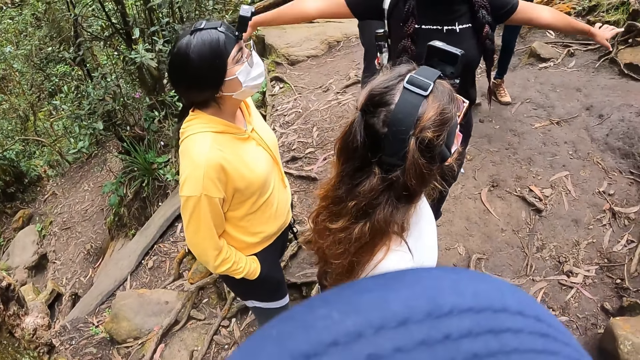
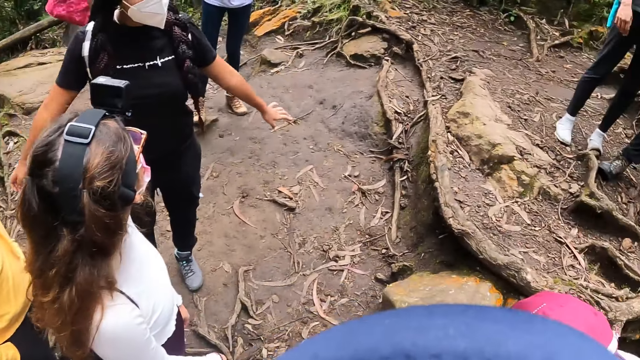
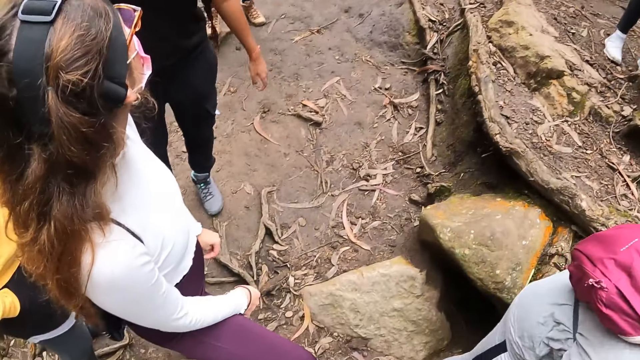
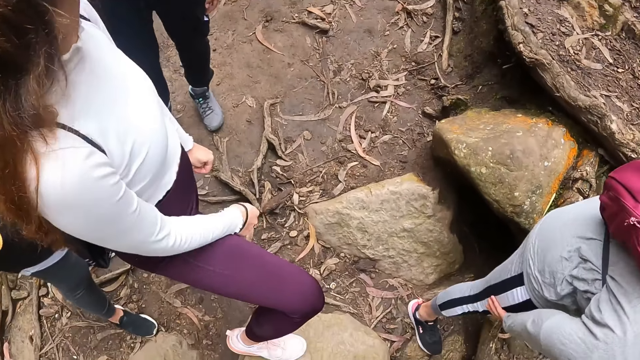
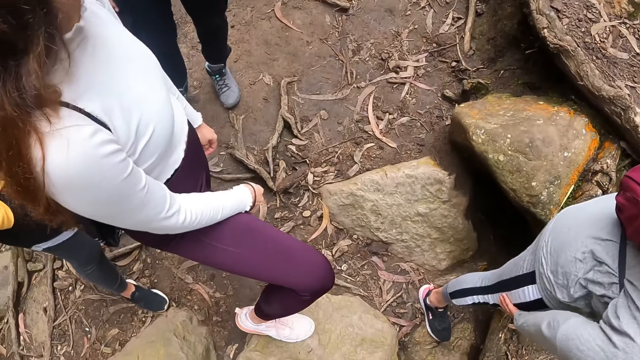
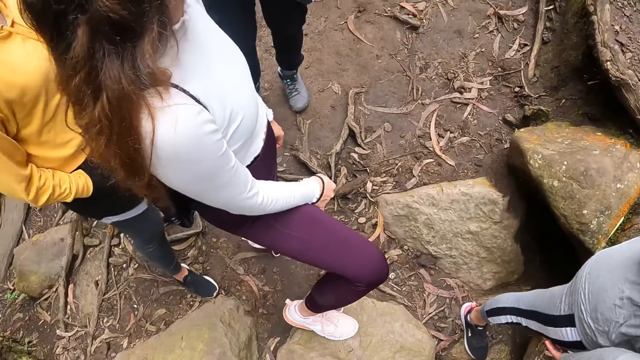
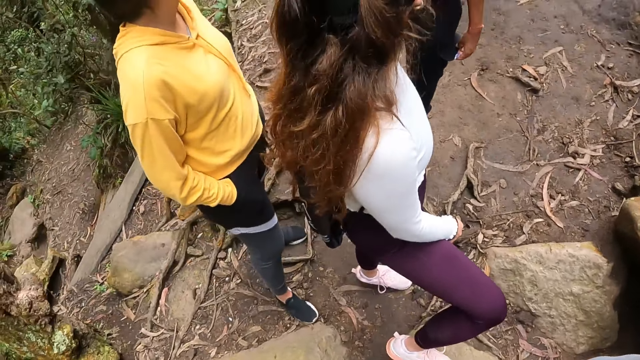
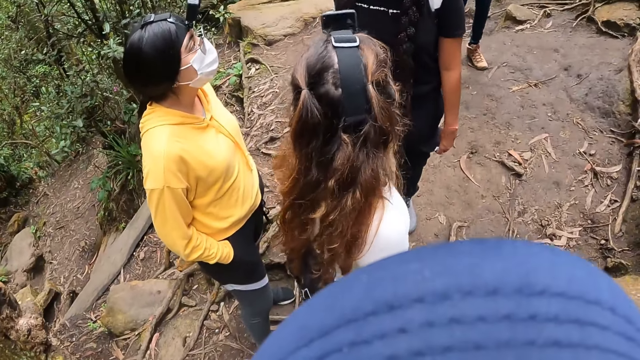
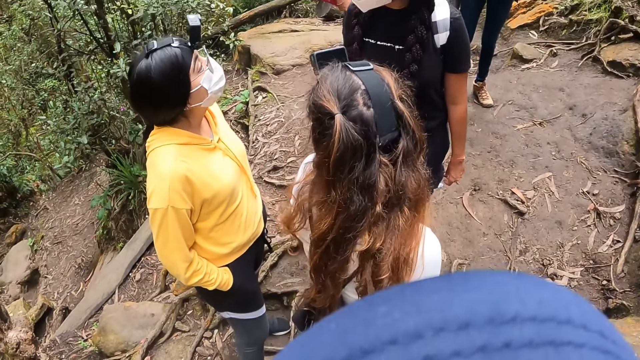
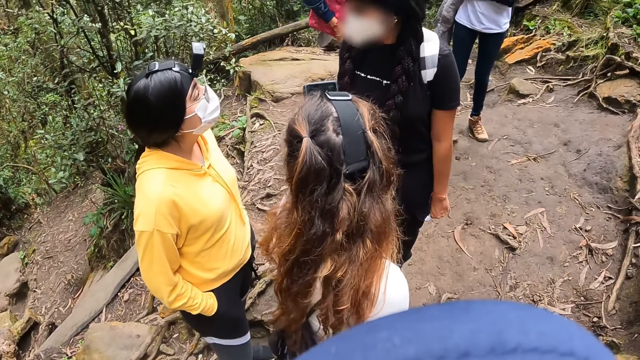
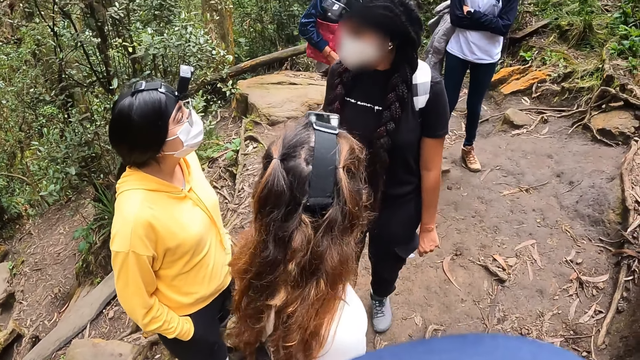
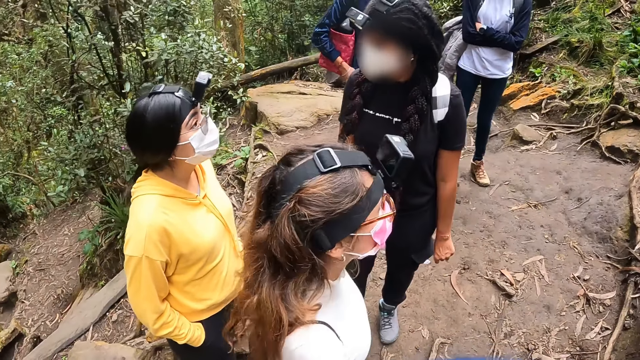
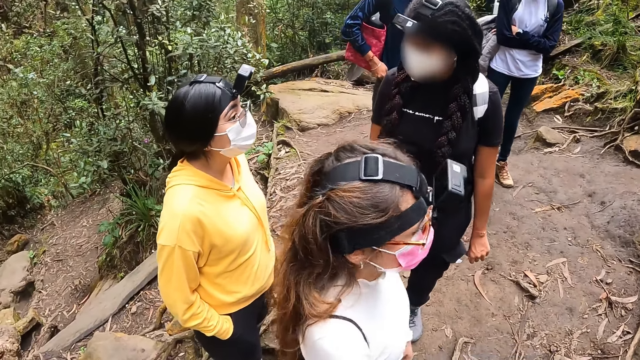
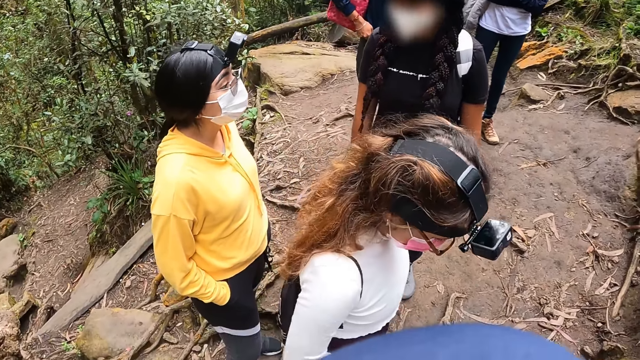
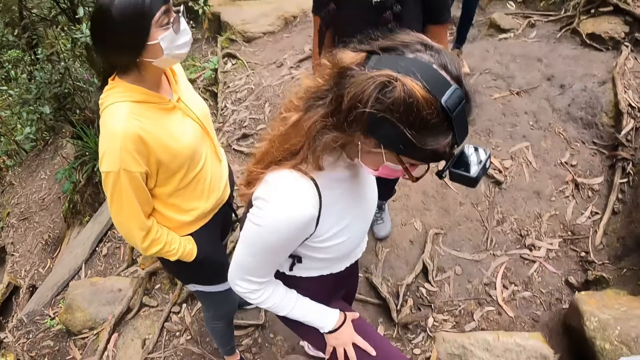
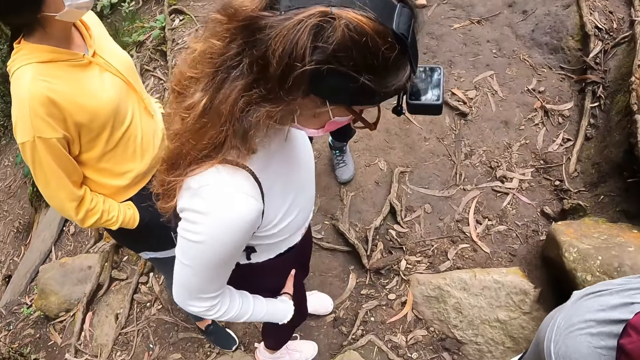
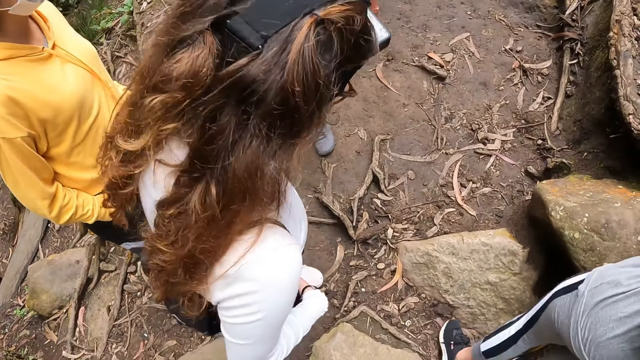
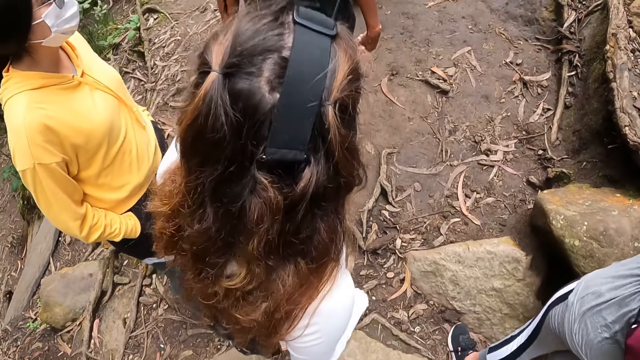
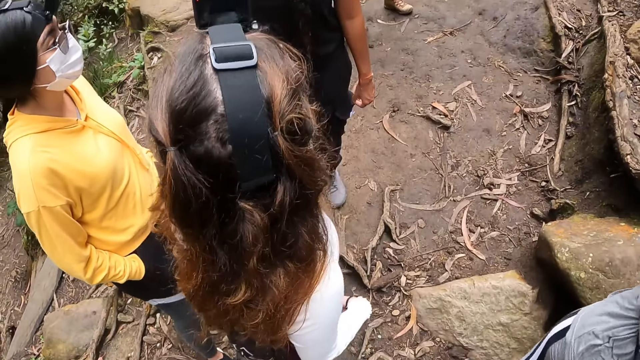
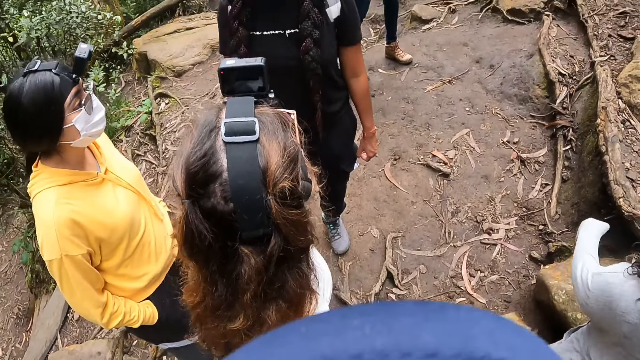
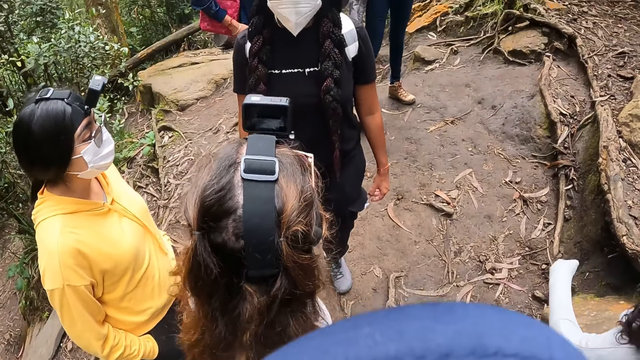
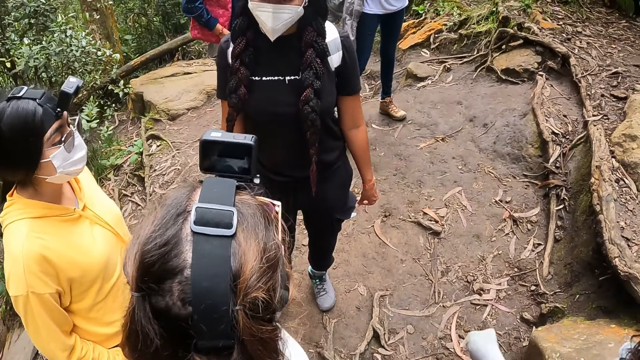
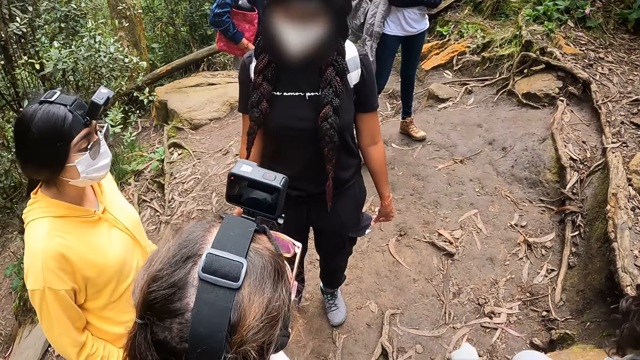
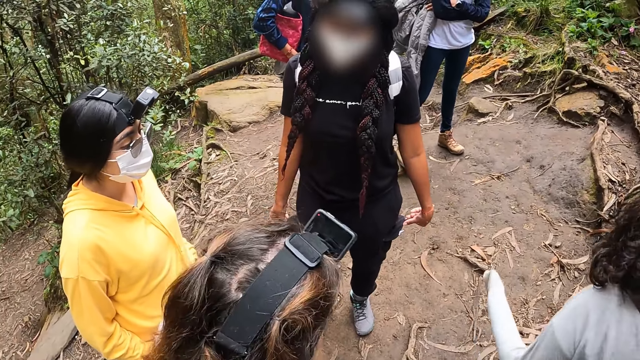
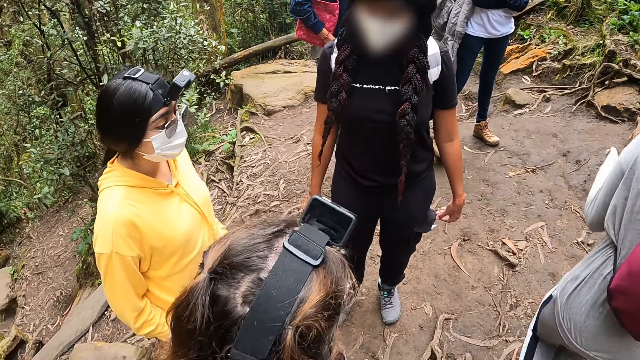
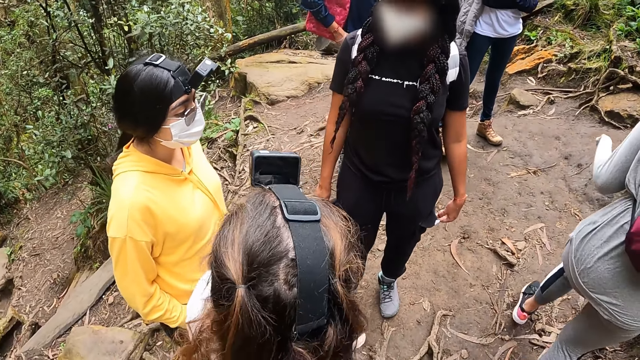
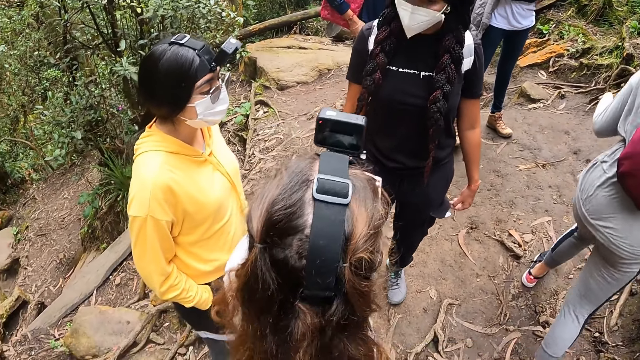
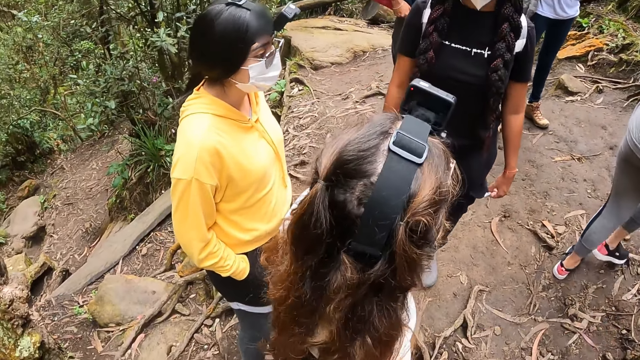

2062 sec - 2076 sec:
The woman interacts with another woman. The camera wearer looks around.

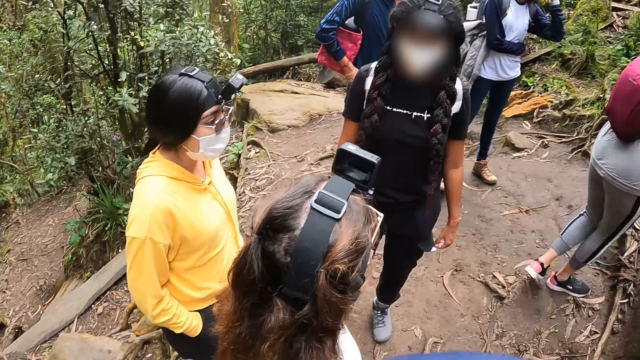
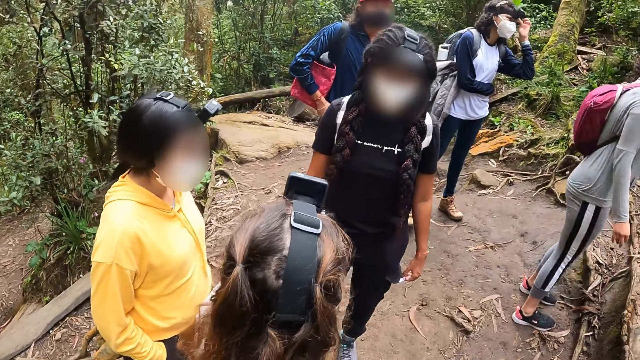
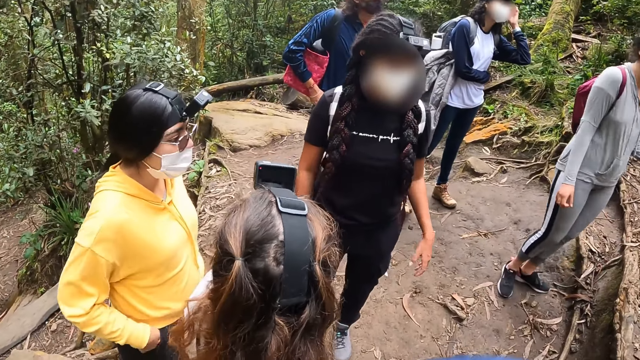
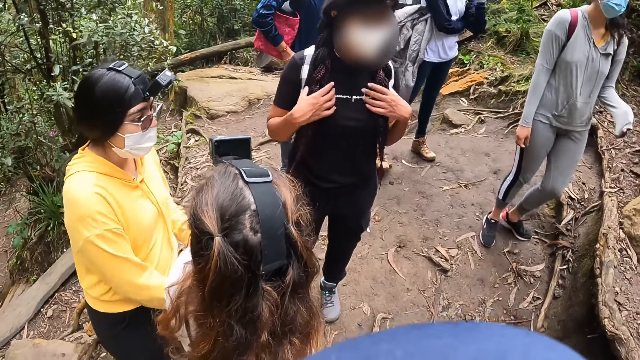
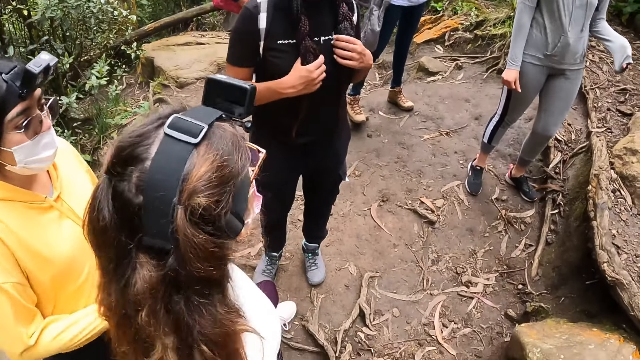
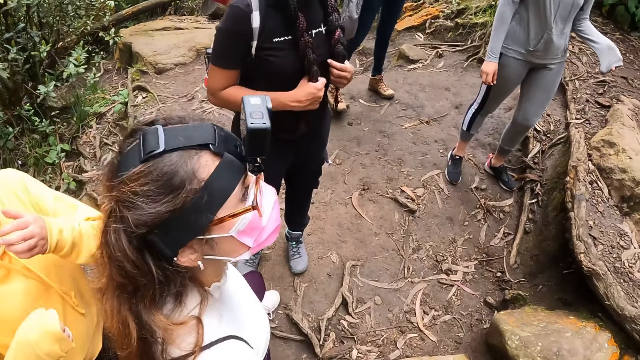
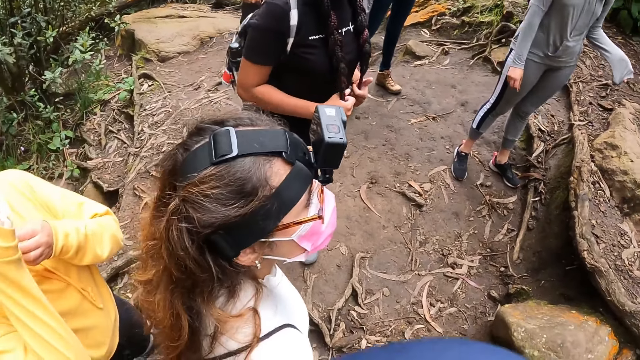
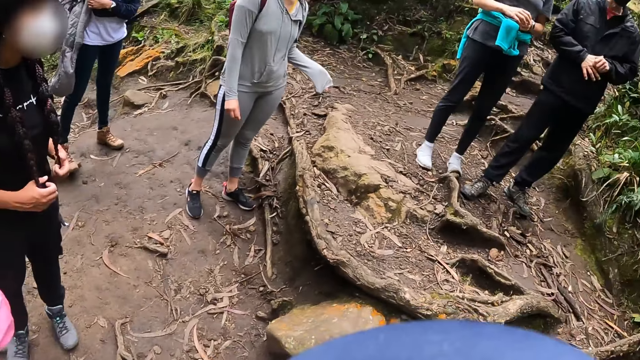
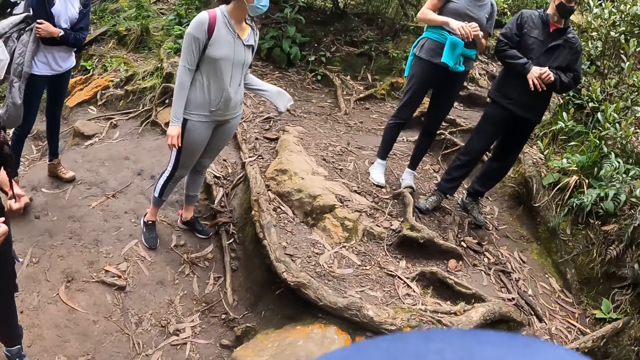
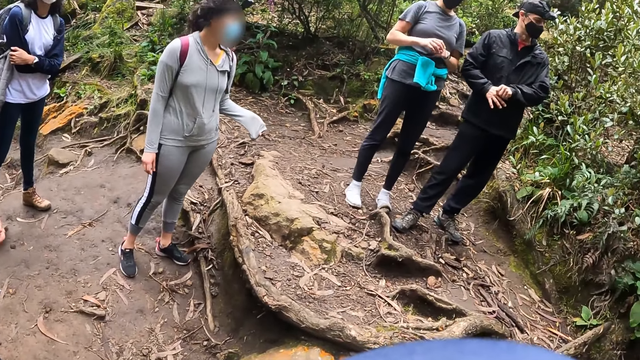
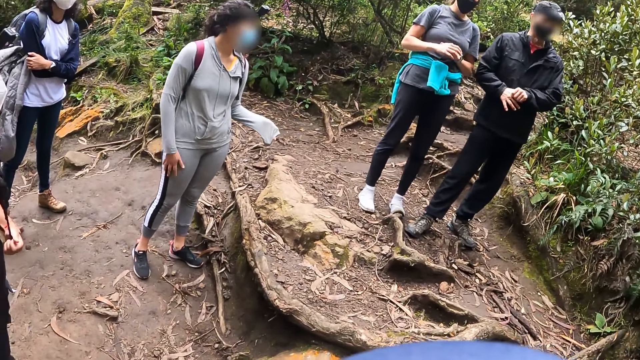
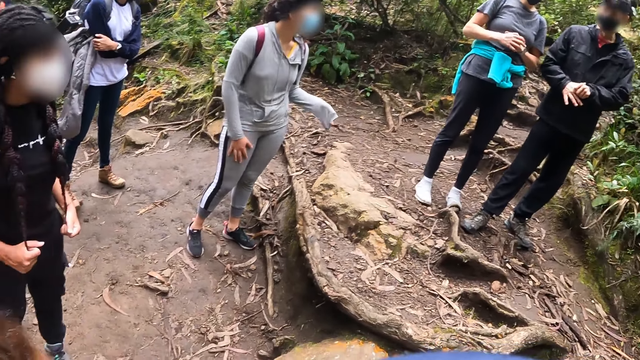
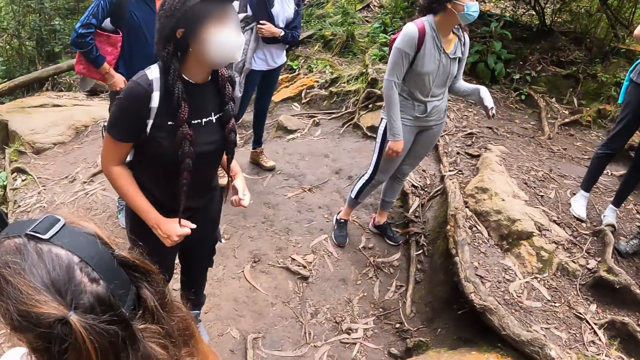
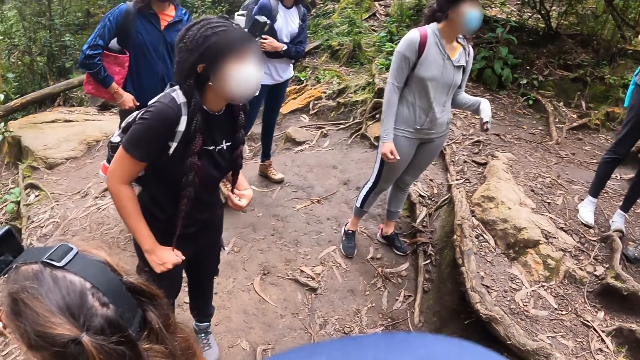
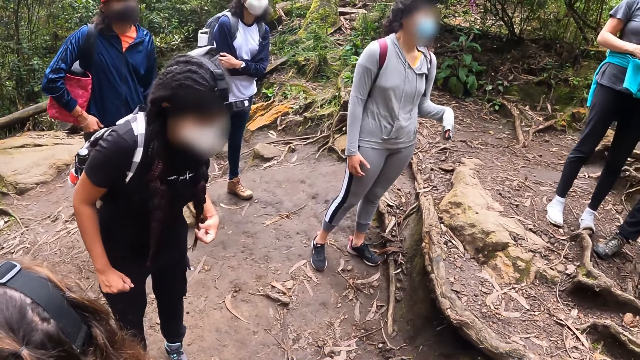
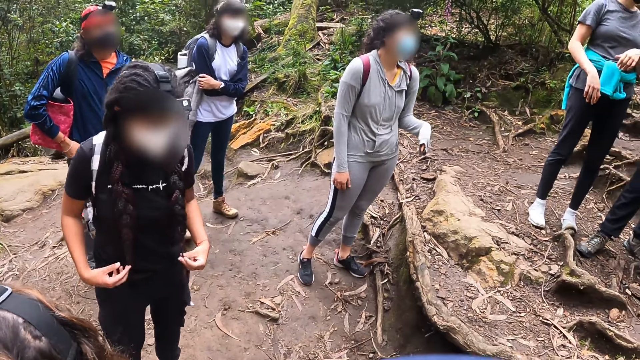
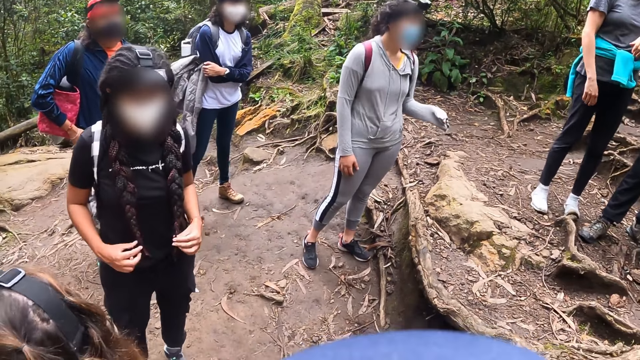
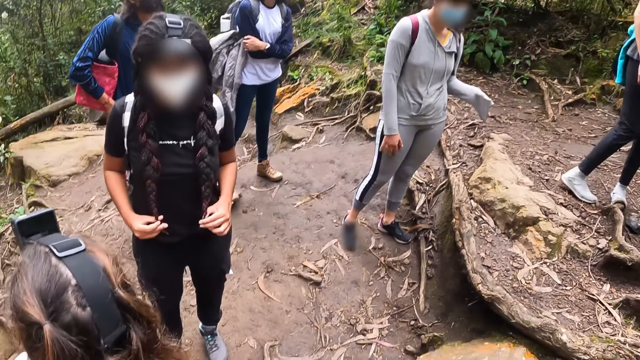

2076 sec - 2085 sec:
The woman touches her face with both hands. The camera wearer looks around.
